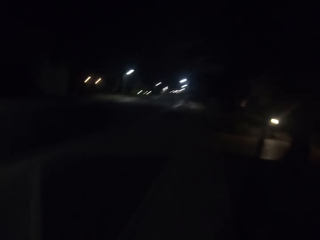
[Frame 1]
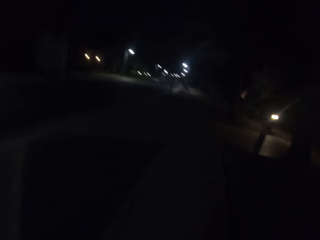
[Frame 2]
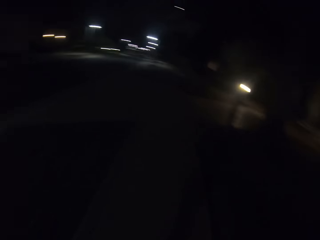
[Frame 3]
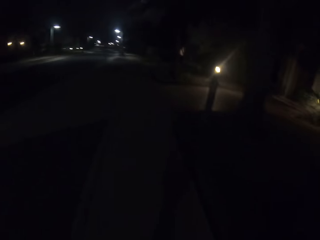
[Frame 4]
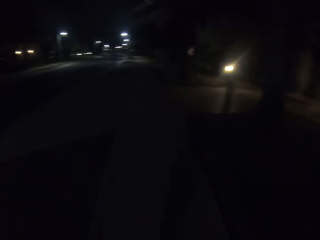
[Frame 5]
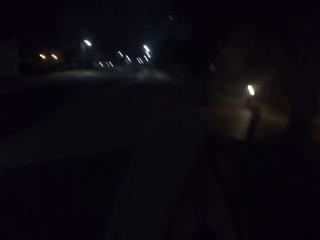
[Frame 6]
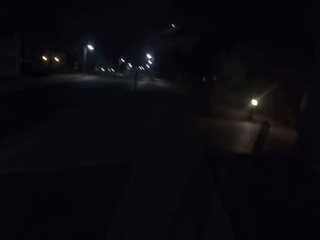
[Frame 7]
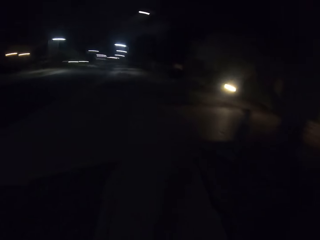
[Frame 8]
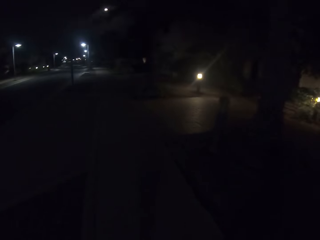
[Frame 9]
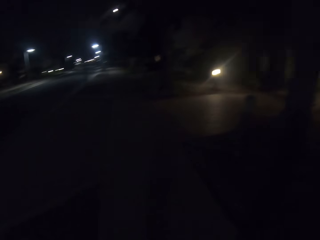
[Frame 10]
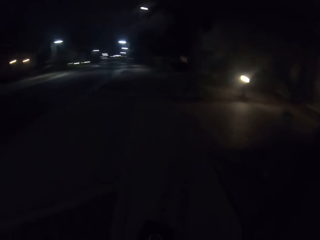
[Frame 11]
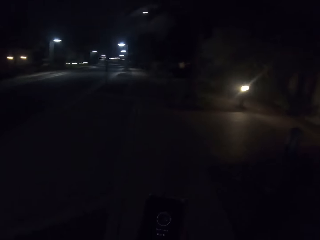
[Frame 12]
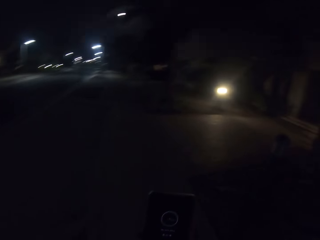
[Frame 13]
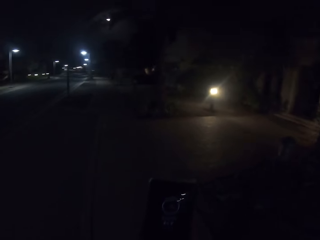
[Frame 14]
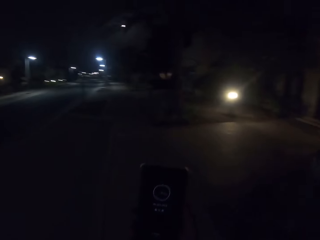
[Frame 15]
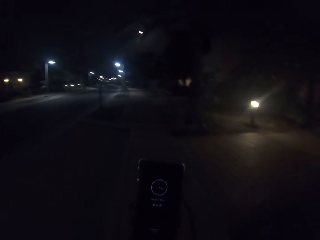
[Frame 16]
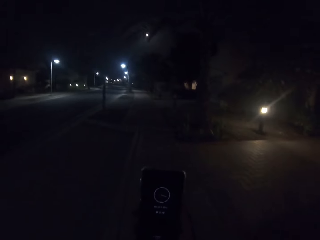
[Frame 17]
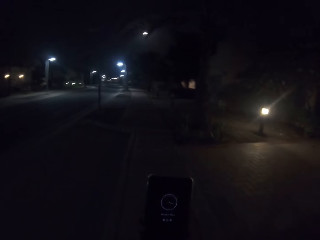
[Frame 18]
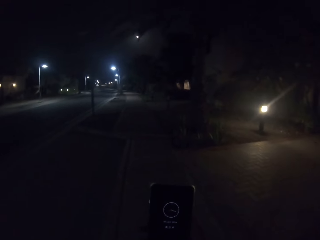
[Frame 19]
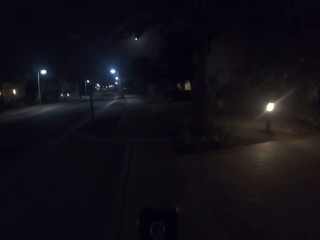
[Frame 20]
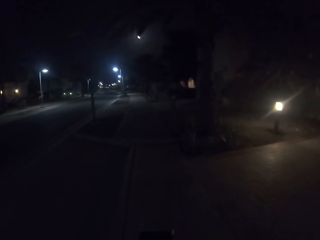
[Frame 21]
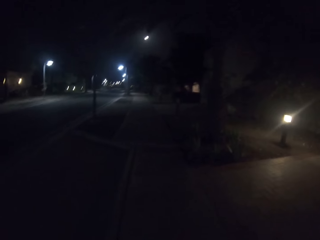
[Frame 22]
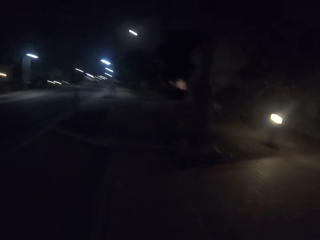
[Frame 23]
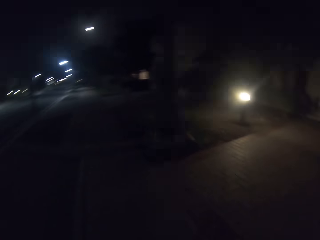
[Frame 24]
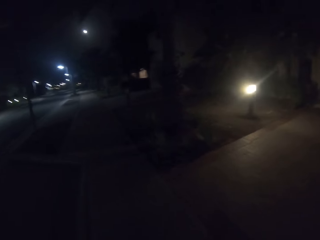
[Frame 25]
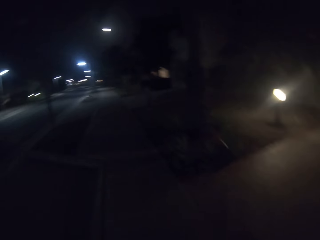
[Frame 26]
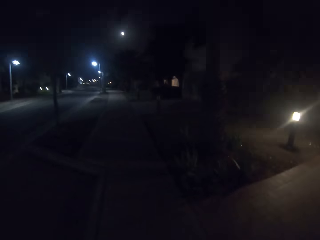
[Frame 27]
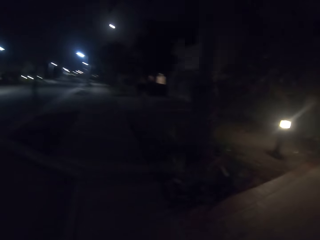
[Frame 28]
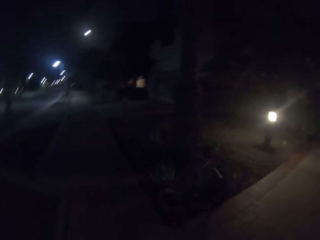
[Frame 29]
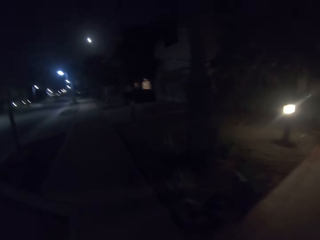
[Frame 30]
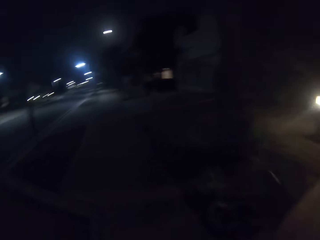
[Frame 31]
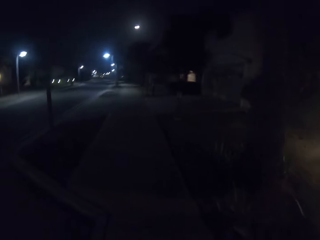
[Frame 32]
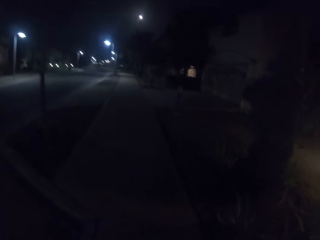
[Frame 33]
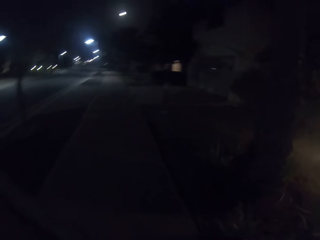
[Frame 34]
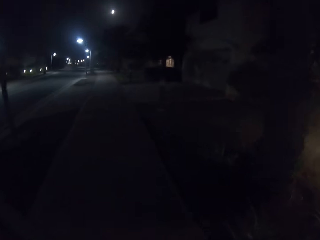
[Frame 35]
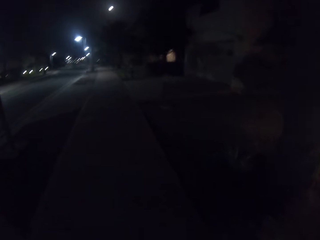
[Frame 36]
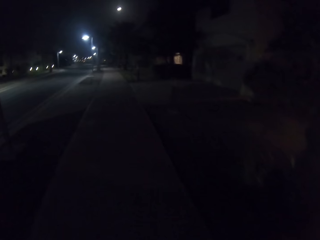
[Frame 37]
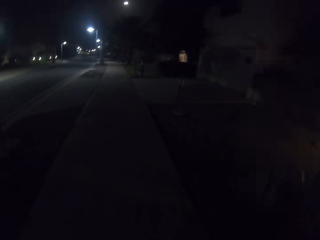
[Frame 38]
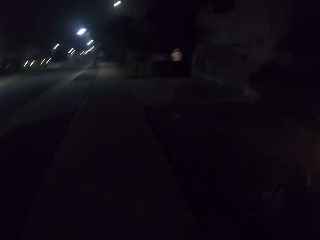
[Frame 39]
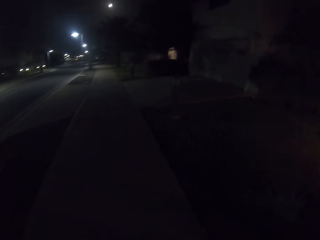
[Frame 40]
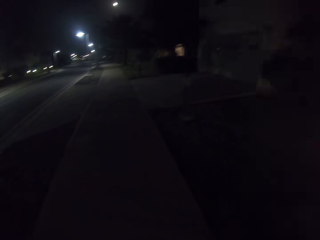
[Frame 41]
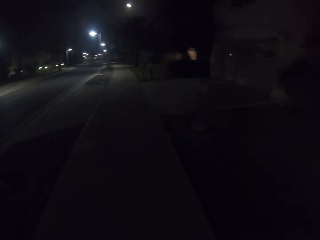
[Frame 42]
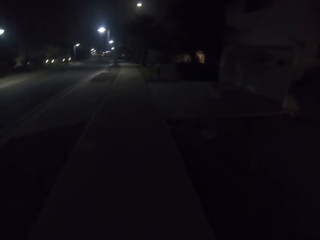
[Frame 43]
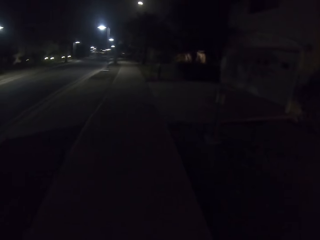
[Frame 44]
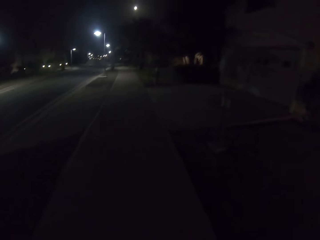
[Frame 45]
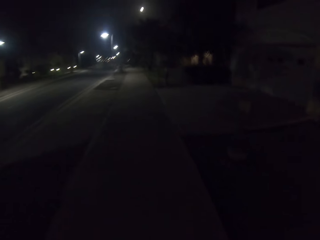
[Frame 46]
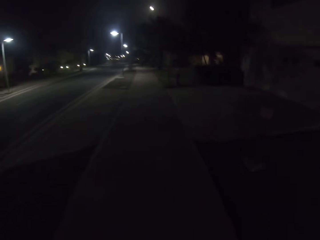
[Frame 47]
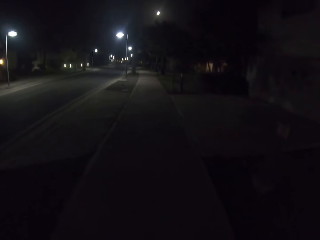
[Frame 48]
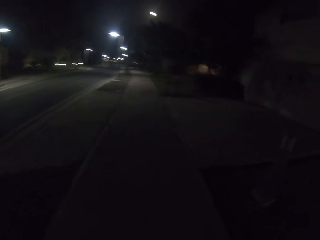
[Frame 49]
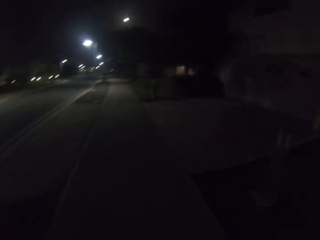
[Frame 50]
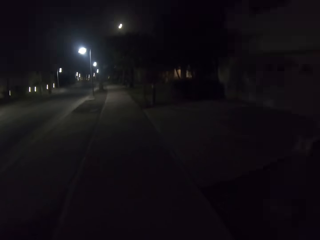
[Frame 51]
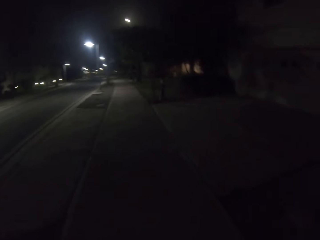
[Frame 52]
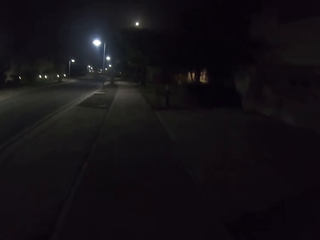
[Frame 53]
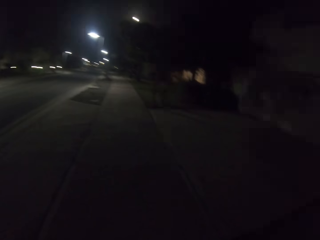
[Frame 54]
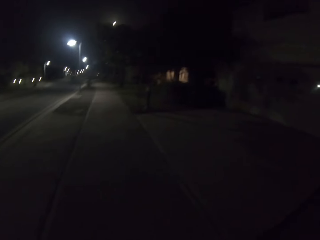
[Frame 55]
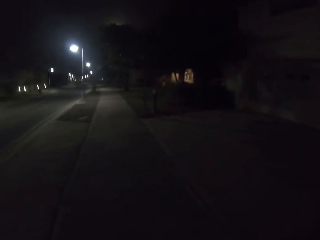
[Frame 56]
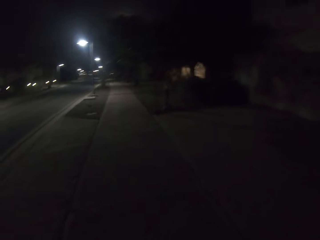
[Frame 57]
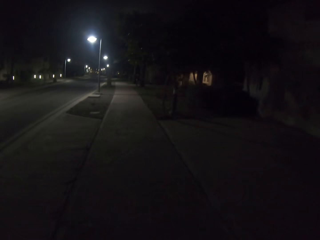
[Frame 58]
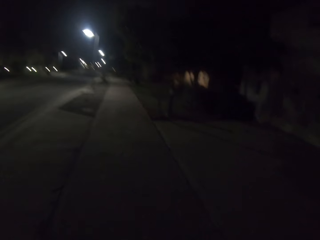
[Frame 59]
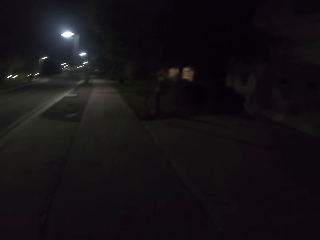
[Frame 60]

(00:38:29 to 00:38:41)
The camera wearer operates her phone. They stare at the mobile phone. They walk on the sidewalk.

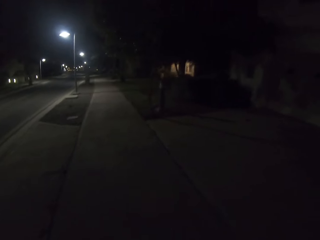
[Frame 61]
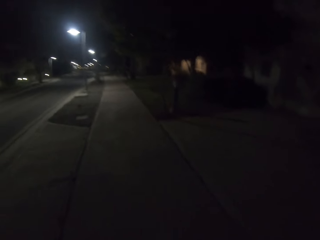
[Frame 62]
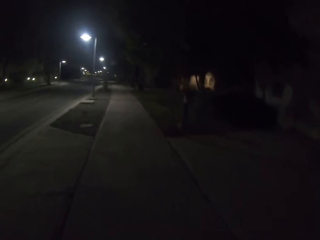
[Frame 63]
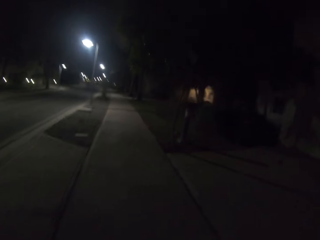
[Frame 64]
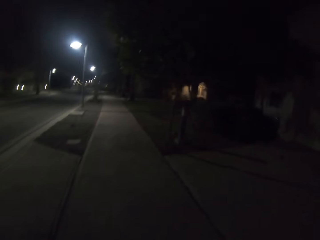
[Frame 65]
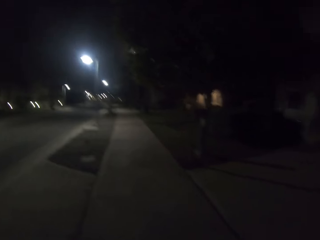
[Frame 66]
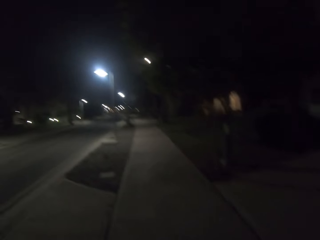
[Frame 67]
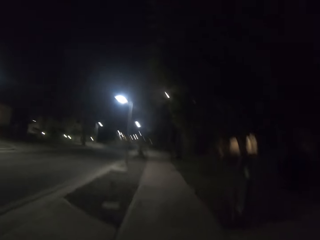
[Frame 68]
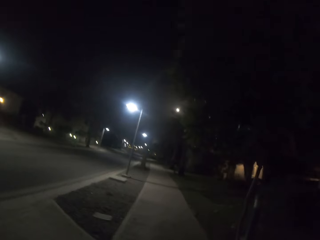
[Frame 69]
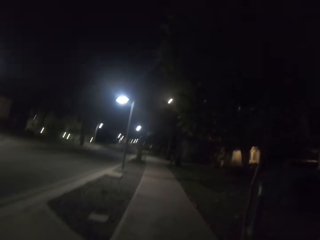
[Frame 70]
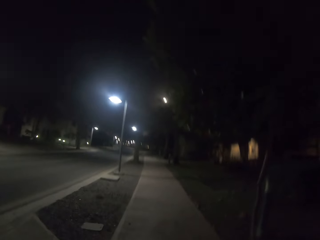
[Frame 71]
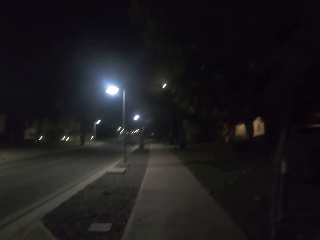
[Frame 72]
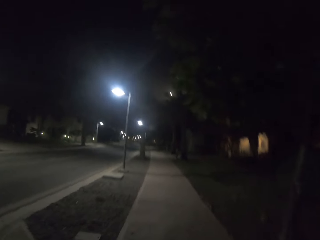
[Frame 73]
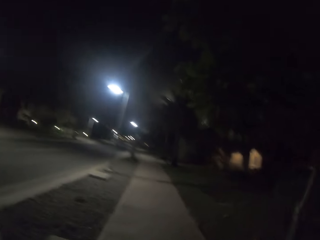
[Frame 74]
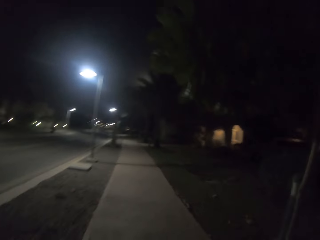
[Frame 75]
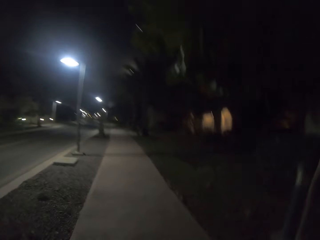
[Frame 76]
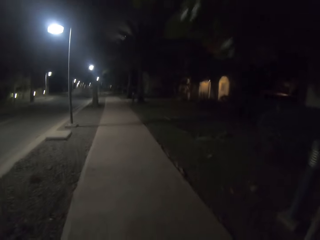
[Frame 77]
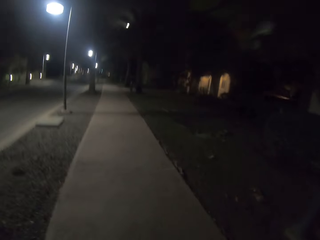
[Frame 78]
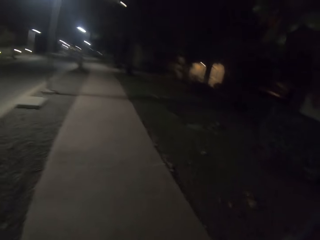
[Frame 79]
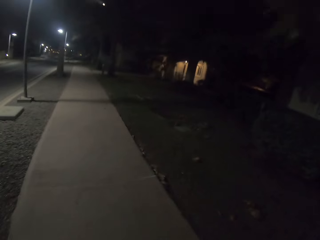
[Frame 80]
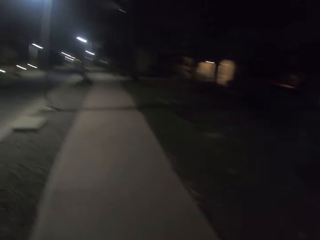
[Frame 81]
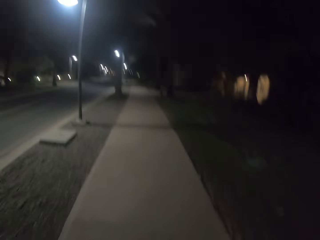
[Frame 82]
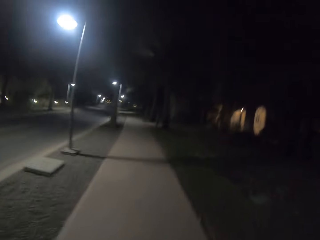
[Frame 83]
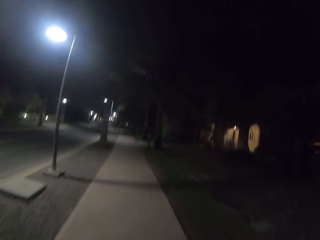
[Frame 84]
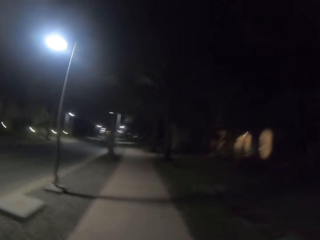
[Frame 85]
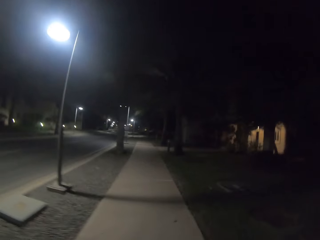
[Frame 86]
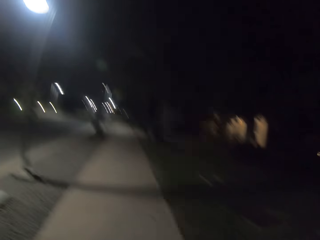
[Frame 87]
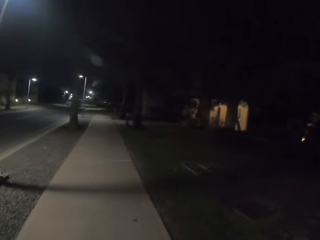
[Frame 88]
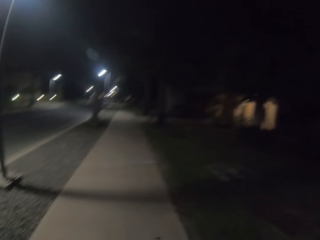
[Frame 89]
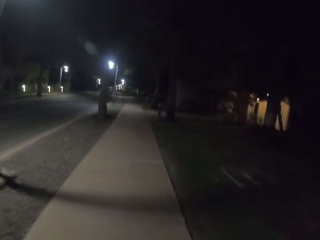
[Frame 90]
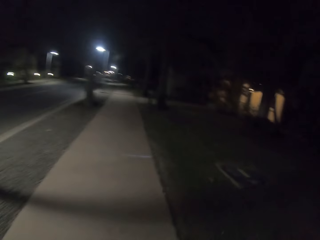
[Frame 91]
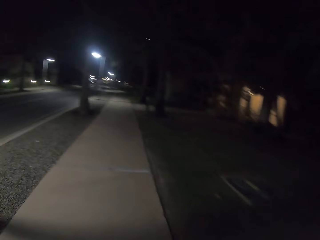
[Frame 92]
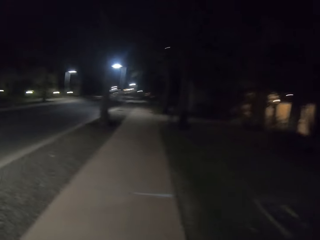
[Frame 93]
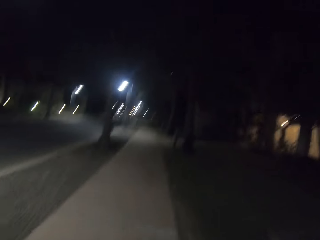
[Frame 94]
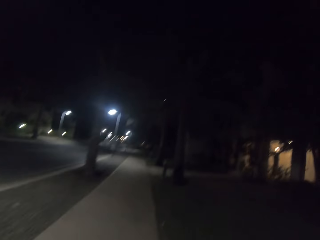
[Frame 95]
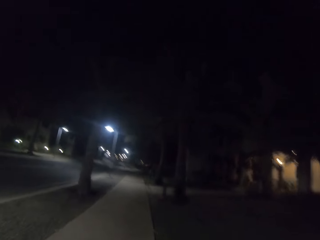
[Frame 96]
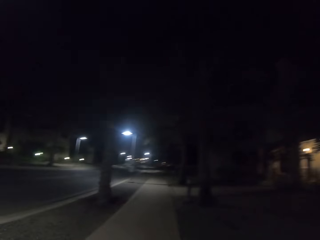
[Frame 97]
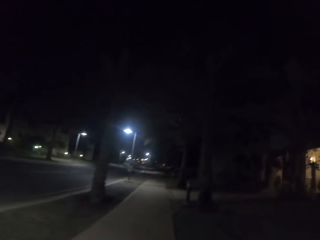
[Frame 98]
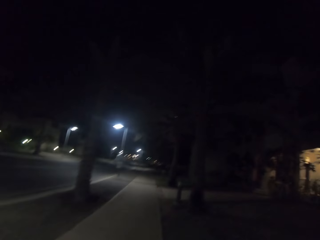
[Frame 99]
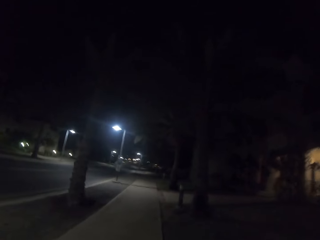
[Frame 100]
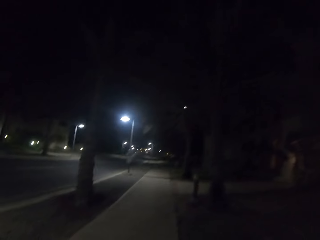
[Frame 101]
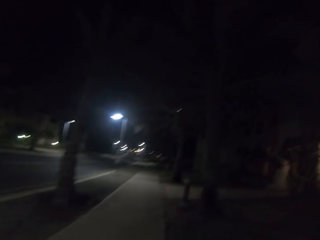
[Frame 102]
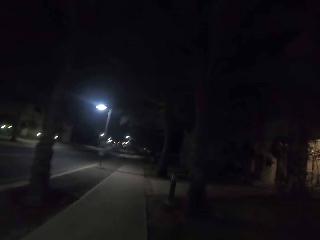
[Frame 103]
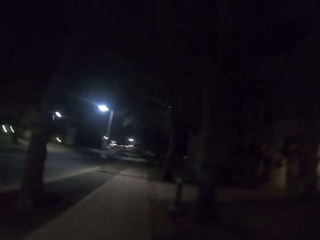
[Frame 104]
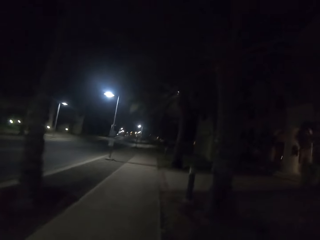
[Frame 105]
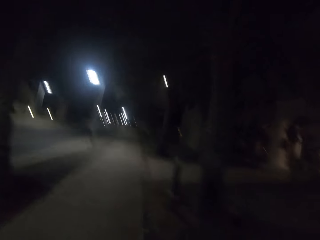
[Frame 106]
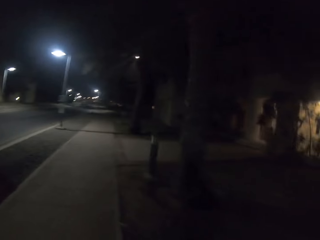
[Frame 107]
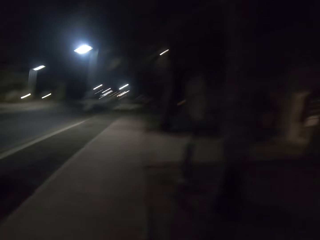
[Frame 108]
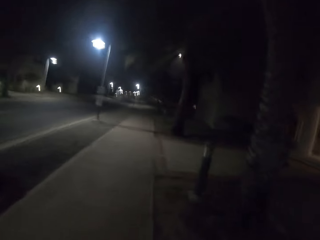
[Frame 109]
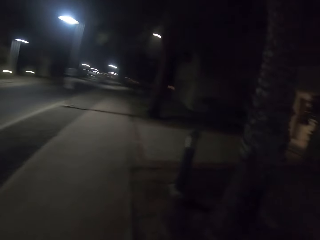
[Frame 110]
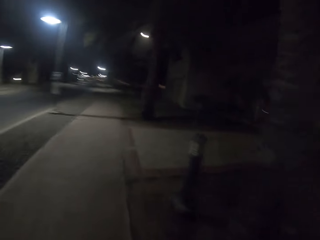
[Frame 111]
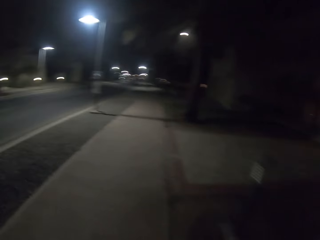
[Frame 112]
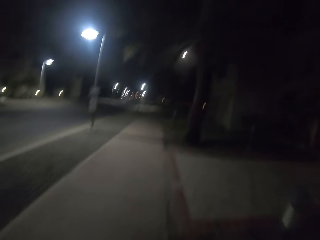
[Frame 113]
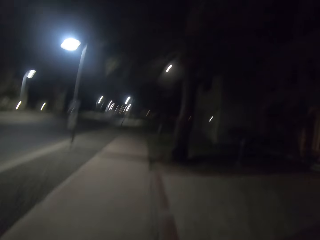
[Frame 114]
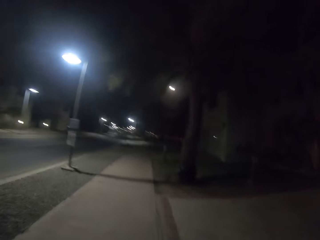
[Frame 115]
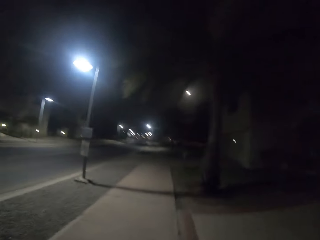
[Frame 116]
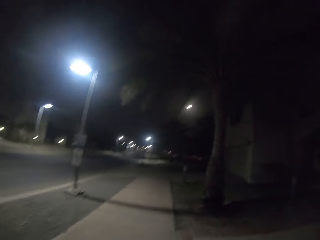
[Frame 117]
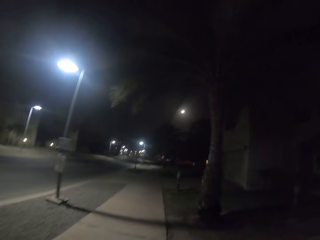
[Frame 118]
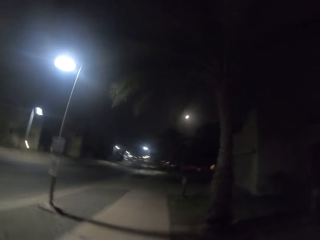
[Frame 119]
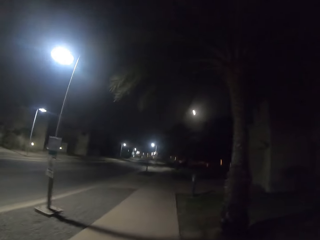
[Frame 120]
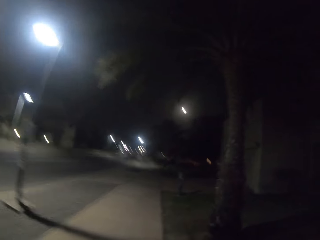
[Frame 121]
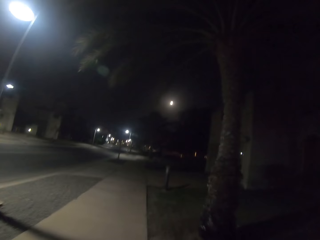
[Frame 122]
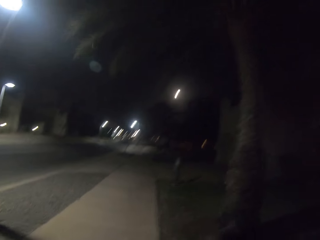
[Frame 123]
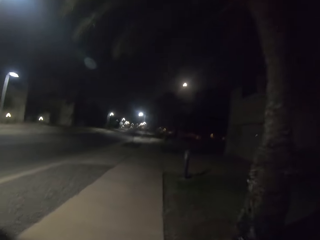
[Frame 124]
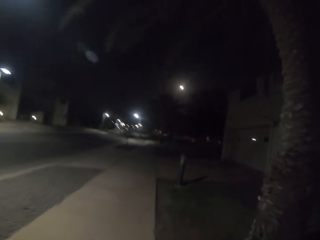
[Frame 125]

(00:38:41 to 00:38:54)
The camera wearer jogs on the sidewalk.
